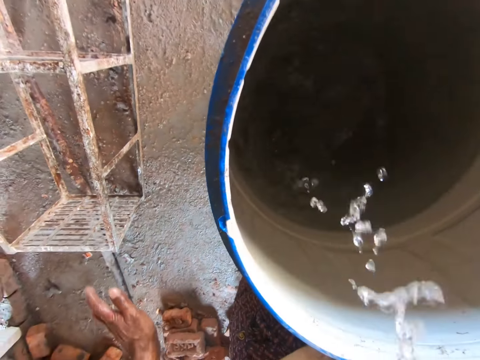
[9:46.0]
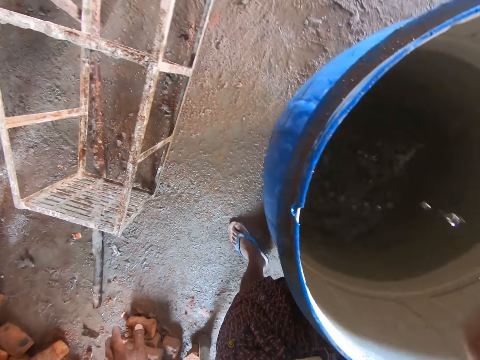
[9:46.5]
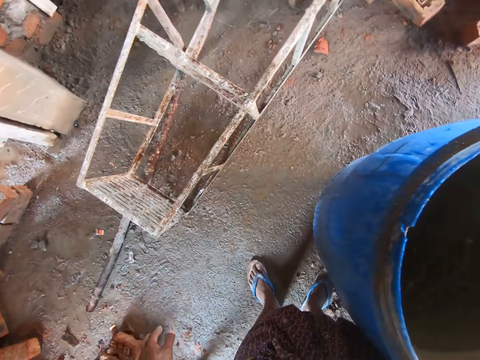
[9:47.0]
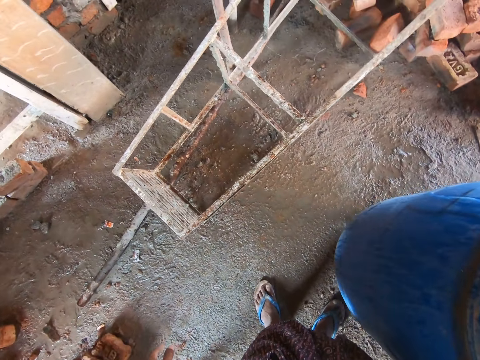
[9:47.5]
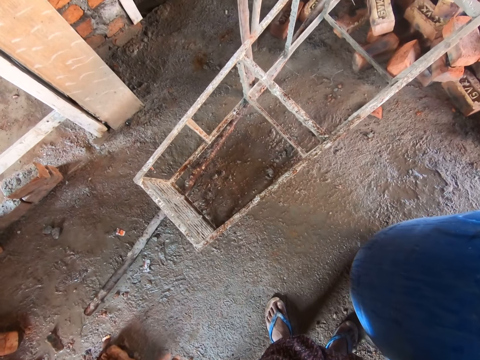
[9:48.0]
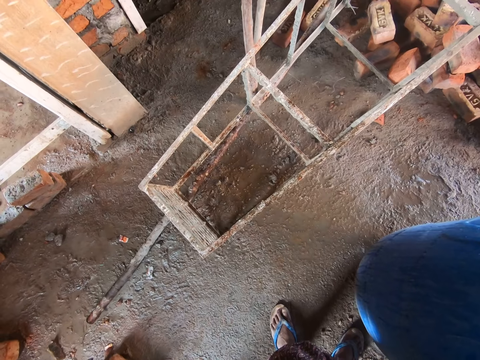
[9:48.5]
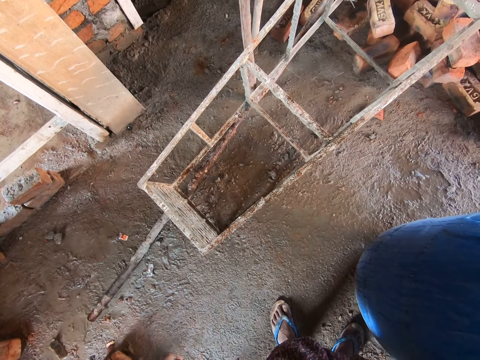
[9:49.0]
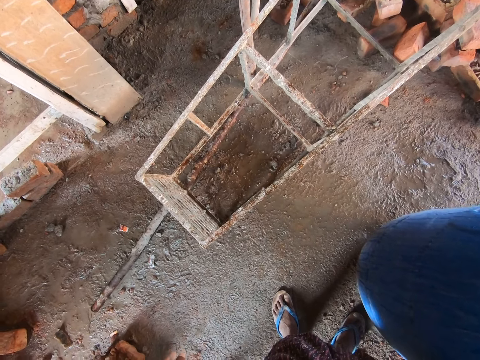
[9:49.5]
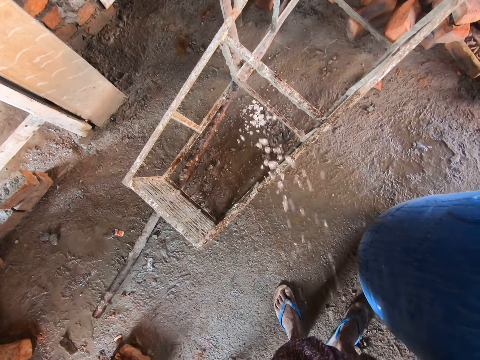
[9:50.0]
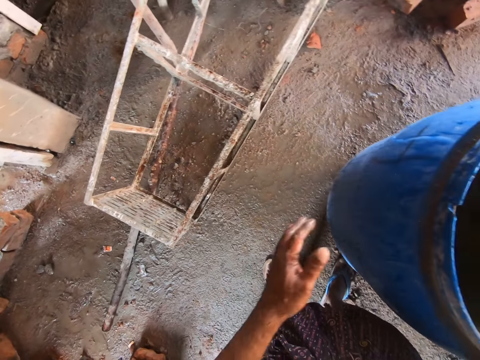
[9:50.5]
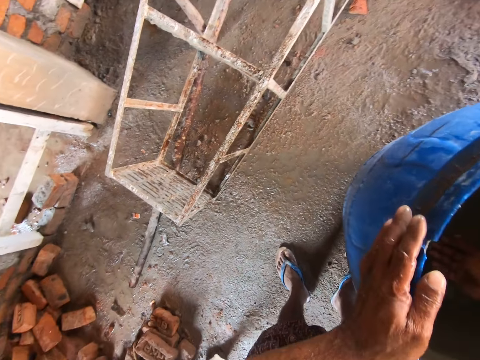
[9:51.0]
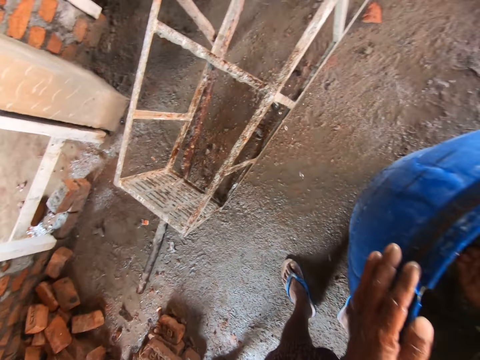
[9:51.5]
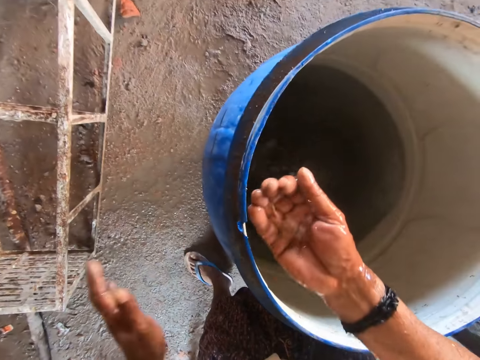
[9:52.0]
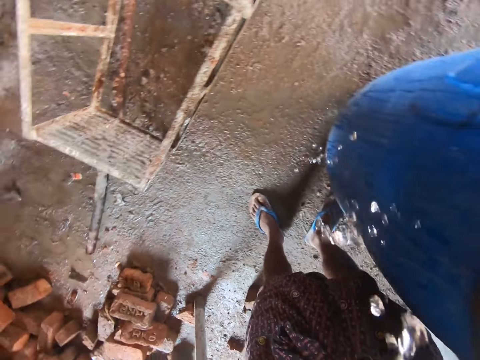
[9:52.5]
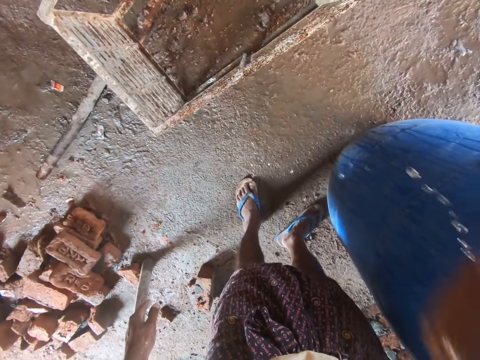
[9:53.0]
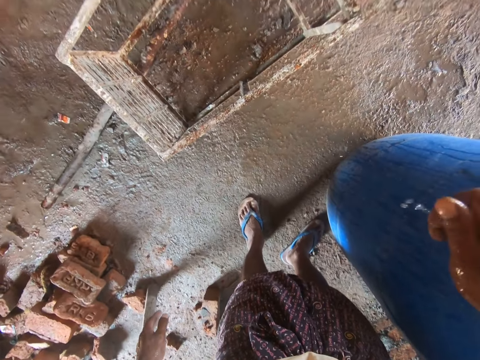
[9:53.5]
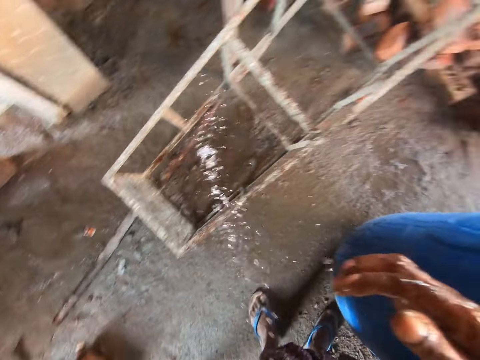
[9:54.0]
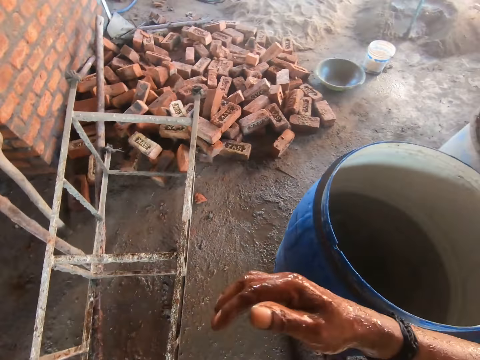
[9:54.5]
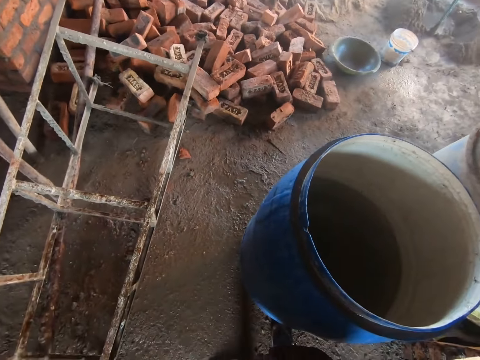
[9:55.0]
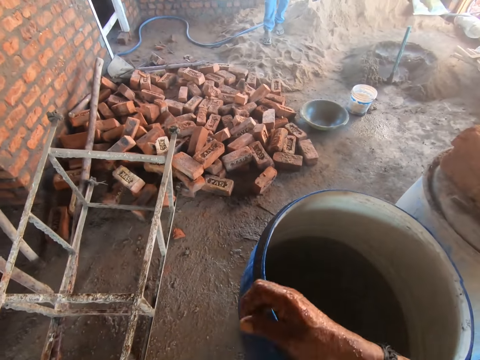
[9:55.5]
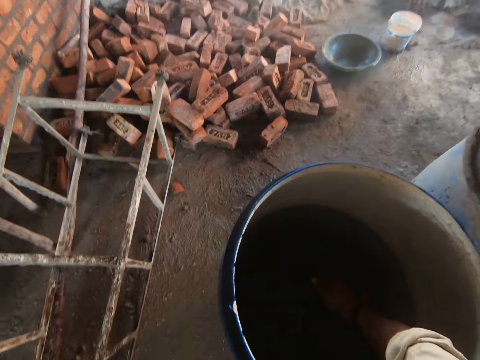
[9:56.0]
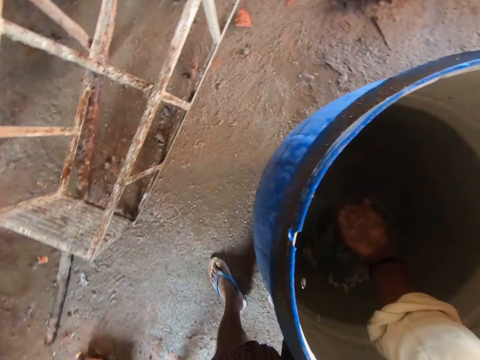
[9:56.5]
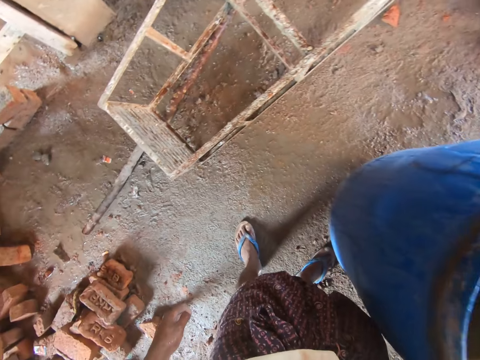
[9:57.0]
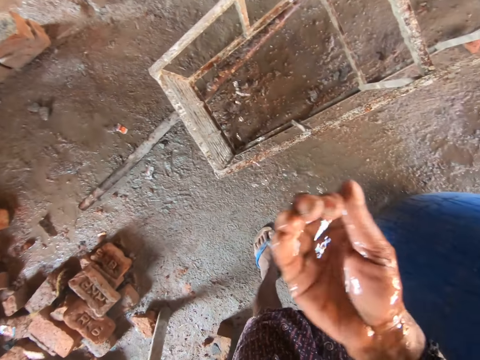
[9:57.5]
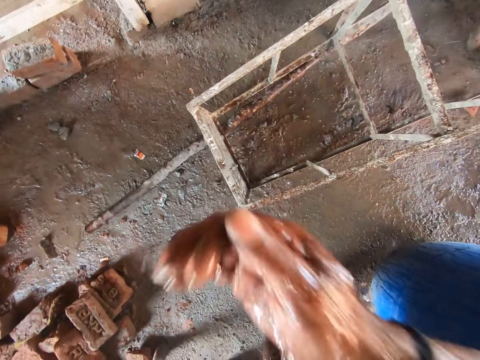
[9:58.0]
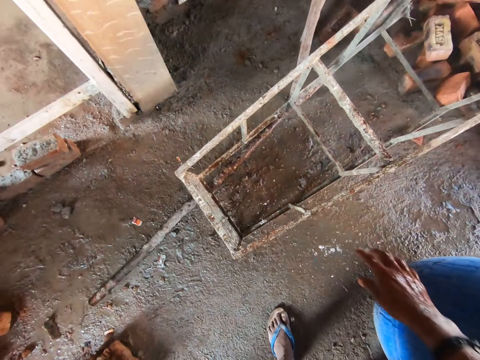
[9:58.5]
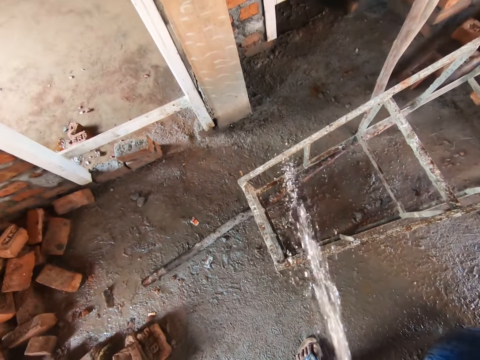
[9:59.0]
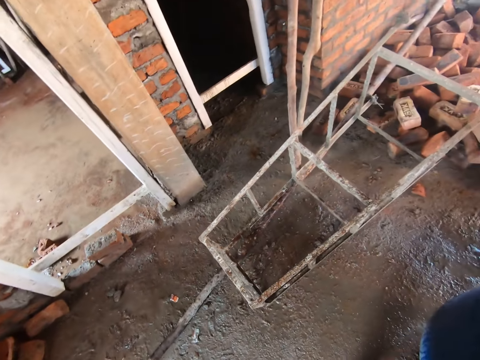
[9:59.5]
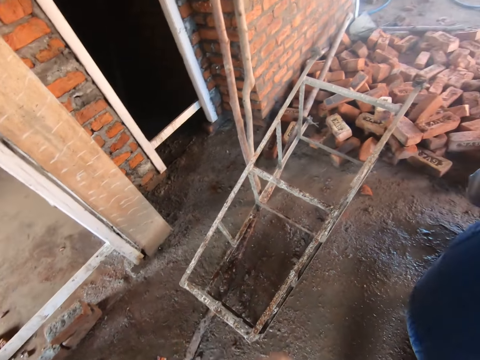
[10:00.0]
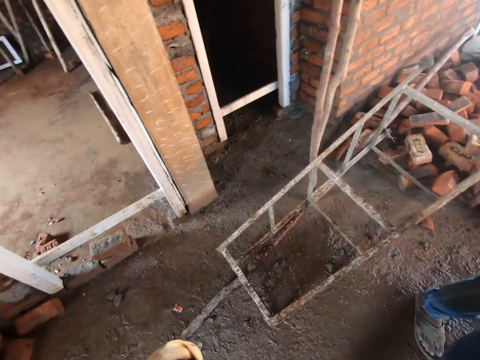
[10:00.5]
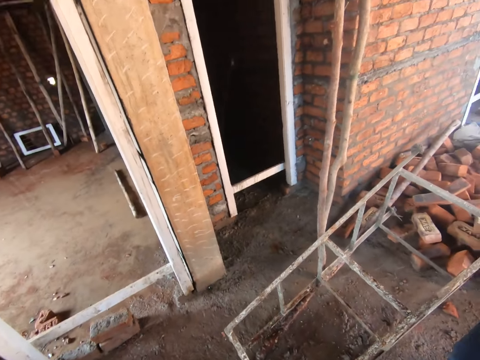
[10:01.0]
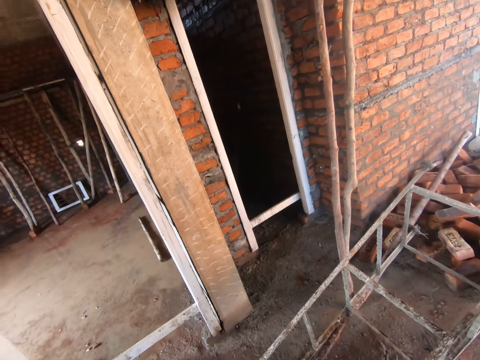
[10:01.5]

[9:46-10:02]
The camera wearer drinks water with the right hand. They spit water on the floor. They hold the jerrycan with the left hand. They spit on the floor. They scoop water. They drink water with the right hand. They spit water on the floor. They turn around. They fetch water with the palm of the right hand. They spit on the floor. They drink water with the right hand. They spit water on the floor. They raise the left hand.

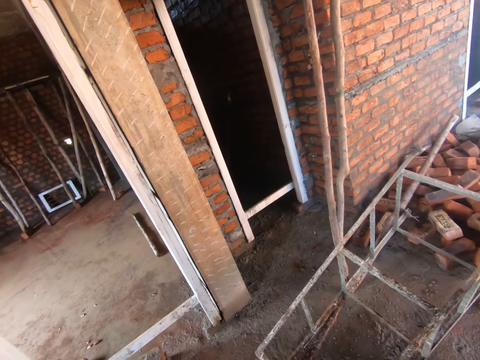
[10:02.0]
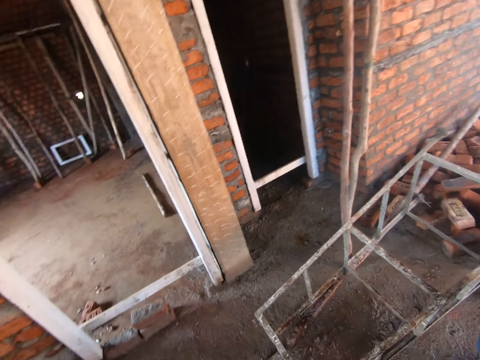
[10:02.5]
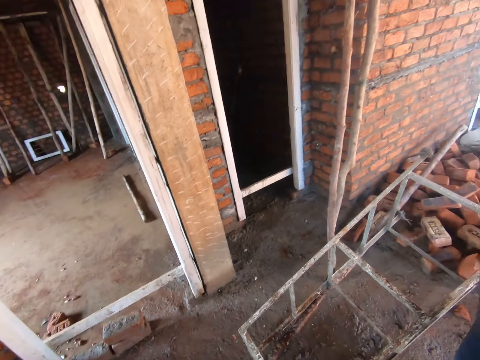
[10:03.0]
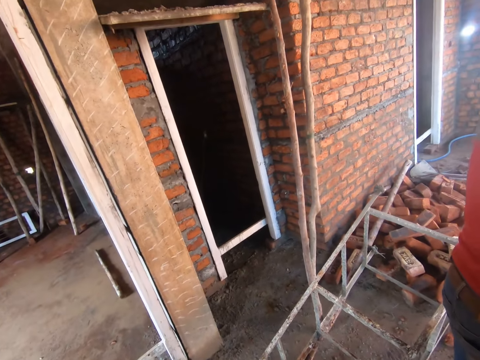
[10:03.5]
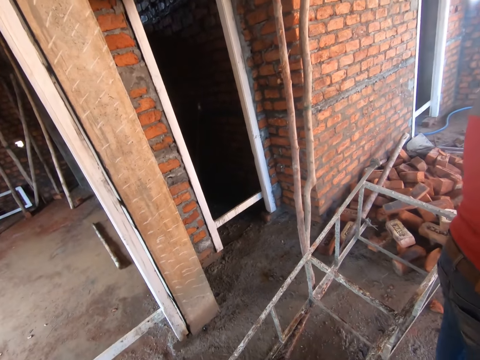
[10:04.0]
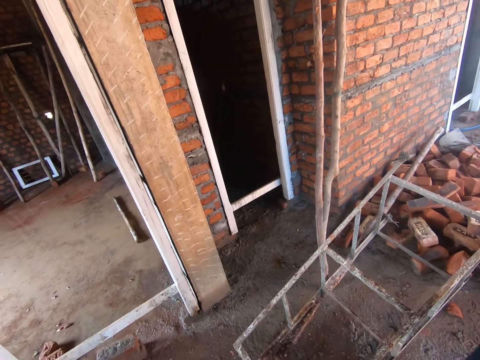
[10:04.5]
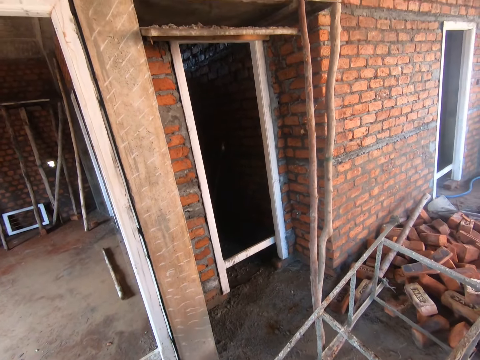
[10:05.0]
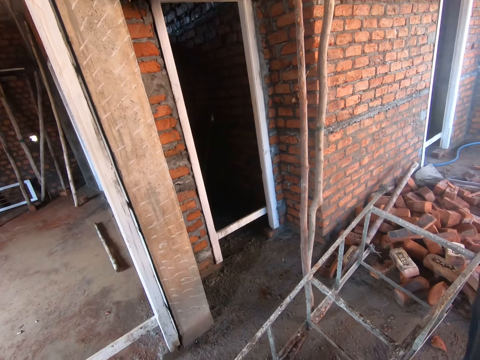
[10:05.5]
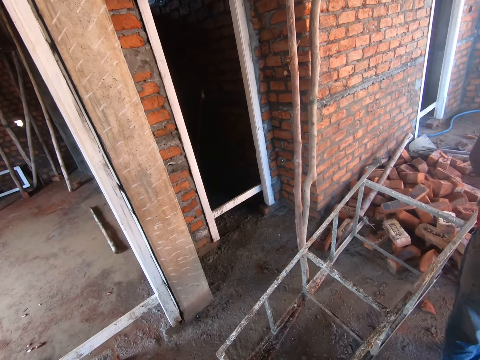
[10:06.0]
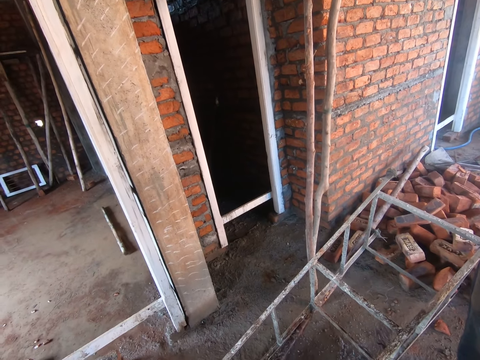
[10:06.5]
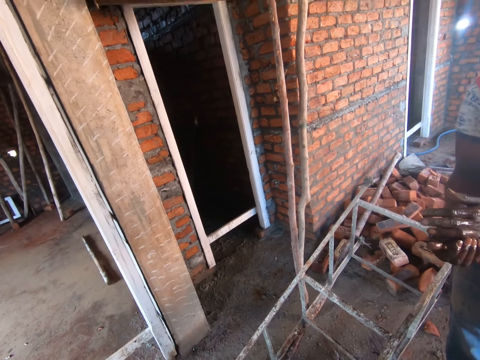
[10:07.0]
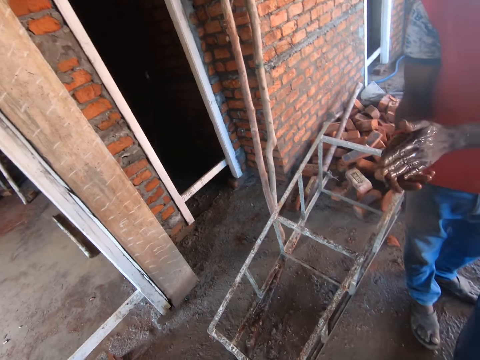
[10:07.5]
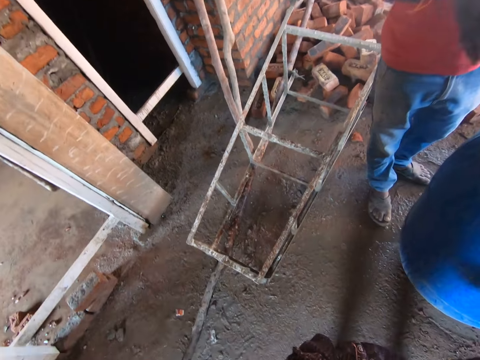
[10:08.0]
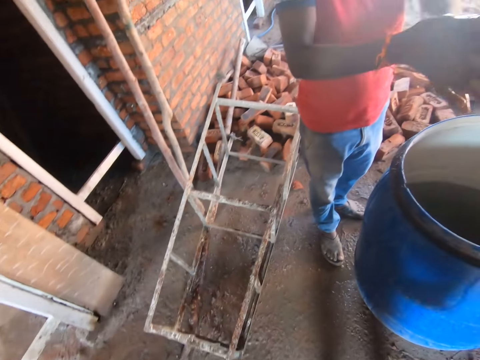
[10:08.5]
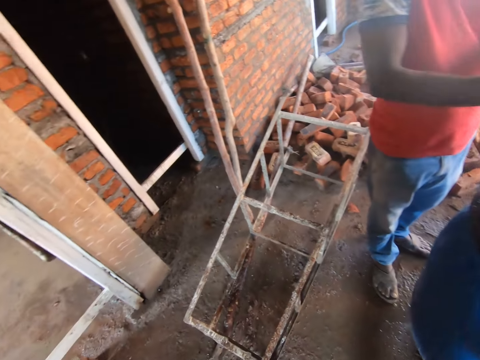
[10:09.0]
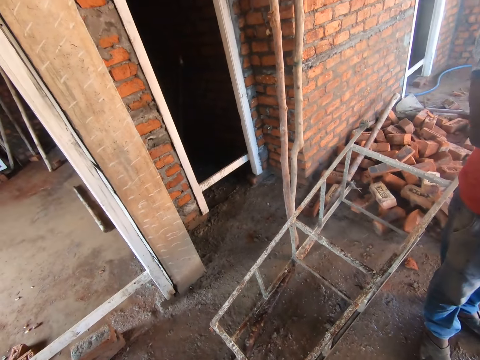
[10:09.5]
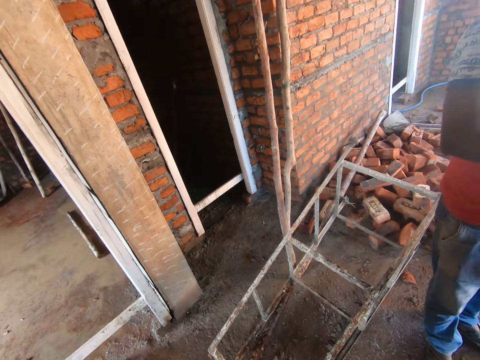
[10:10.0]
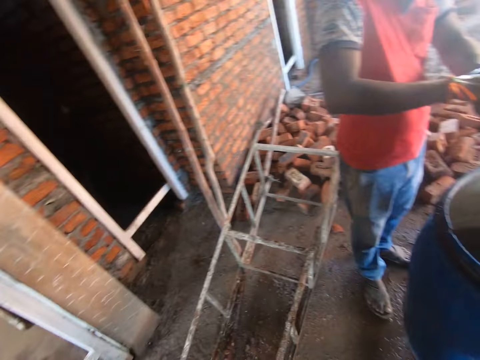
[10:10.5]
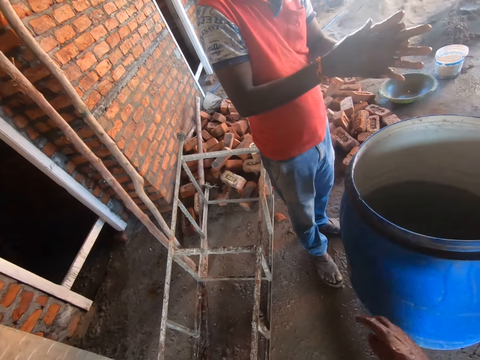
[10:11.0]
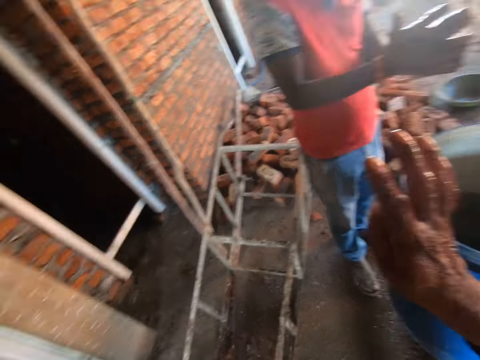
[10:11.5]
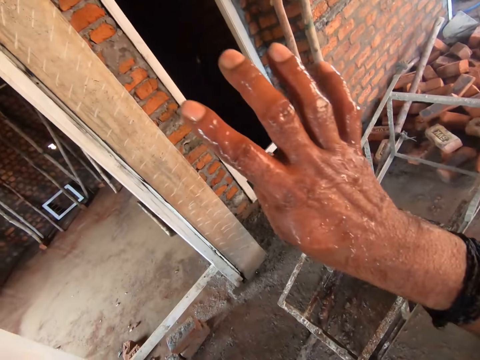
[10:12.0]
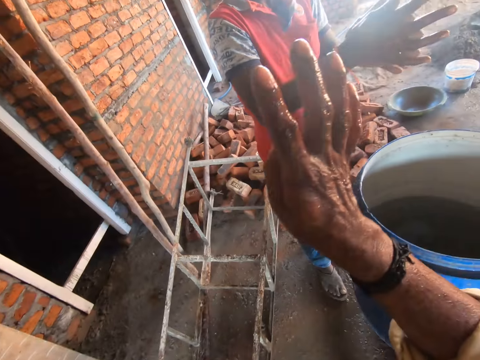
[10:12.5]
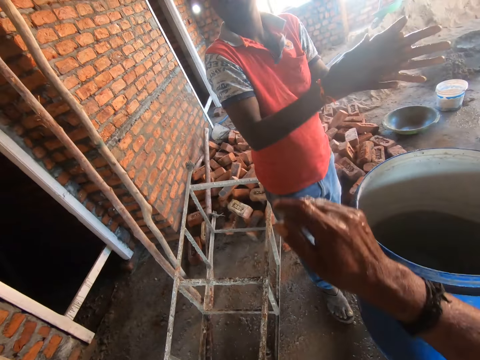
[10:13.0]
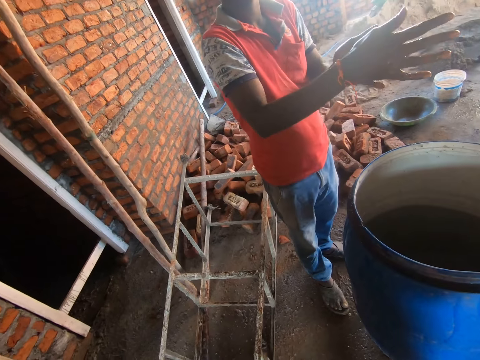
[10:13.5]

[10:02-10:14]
The camera wearer spits on the floor. They stand beside a man. The man washes hands and rubs hands together. The man converses with the camera wearer. The camera wearer moves the right hand.
